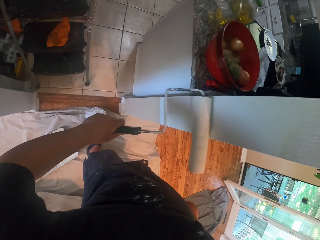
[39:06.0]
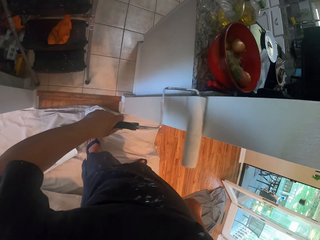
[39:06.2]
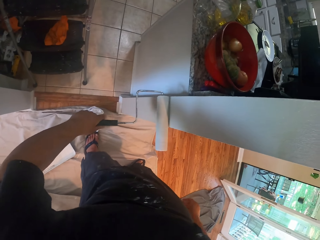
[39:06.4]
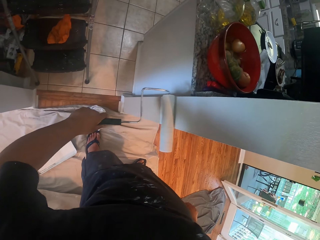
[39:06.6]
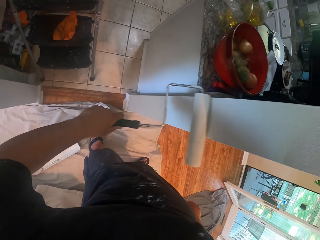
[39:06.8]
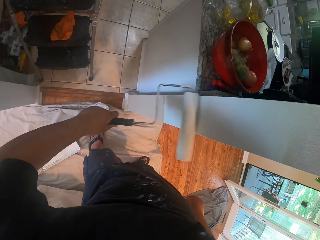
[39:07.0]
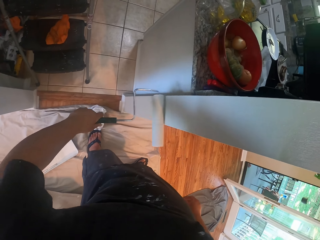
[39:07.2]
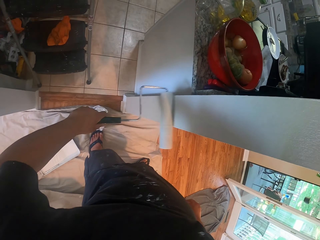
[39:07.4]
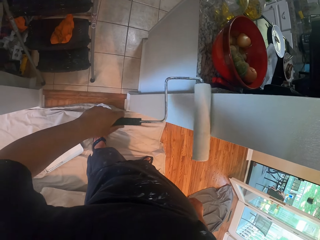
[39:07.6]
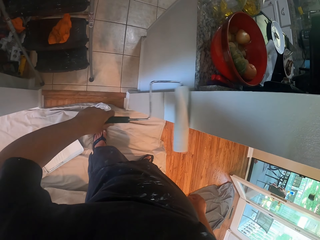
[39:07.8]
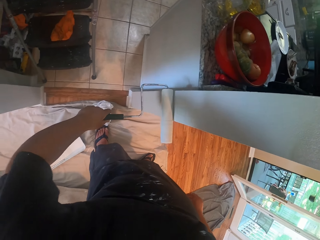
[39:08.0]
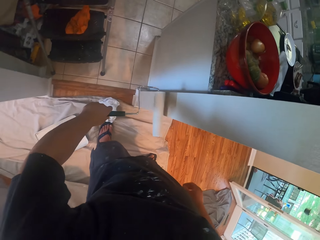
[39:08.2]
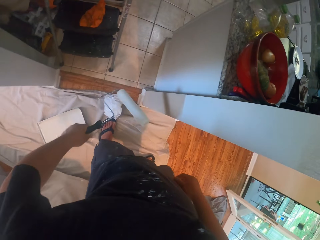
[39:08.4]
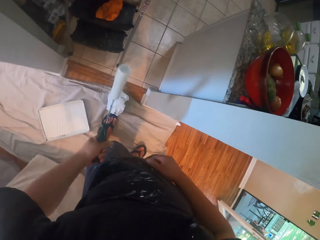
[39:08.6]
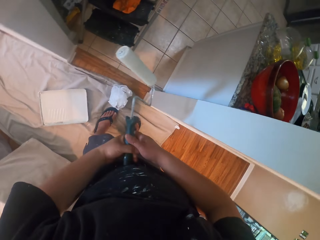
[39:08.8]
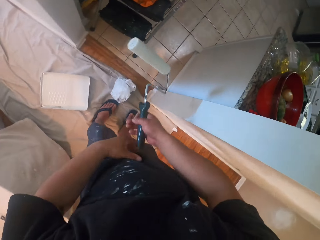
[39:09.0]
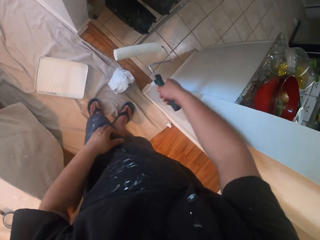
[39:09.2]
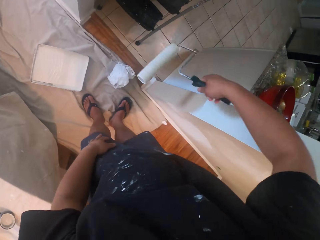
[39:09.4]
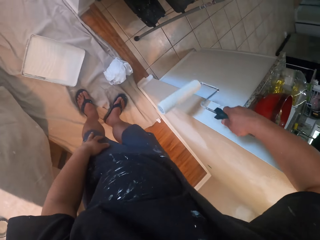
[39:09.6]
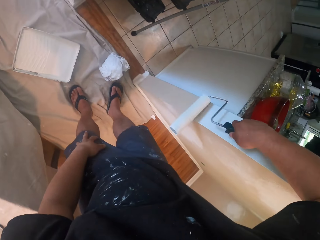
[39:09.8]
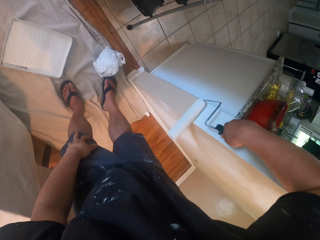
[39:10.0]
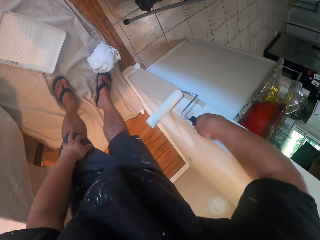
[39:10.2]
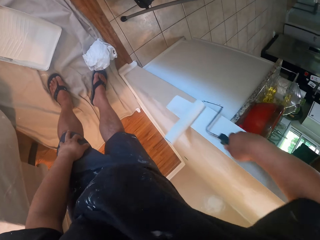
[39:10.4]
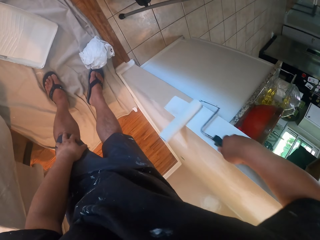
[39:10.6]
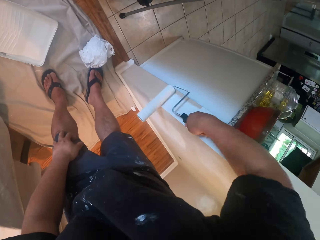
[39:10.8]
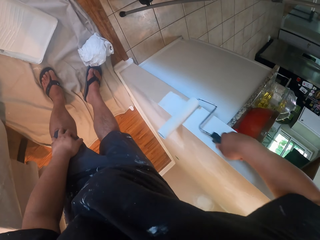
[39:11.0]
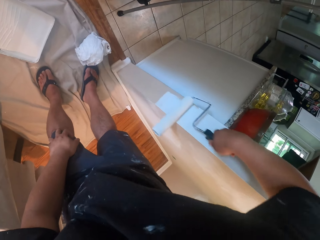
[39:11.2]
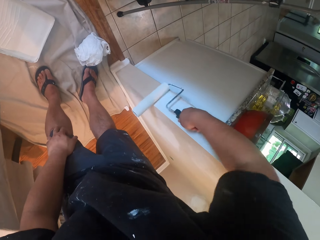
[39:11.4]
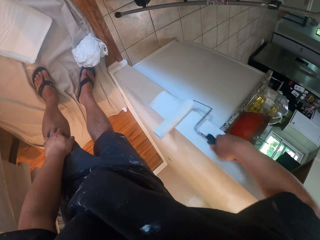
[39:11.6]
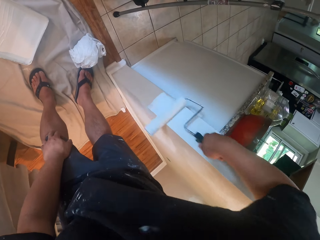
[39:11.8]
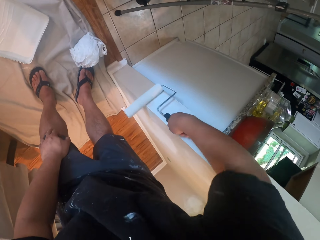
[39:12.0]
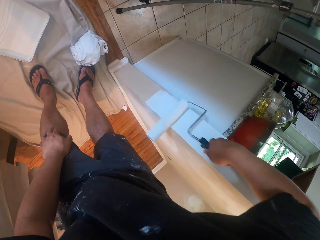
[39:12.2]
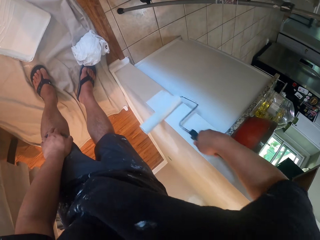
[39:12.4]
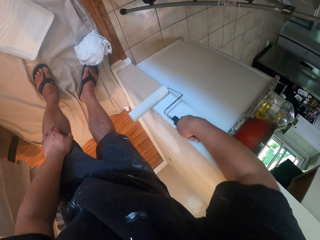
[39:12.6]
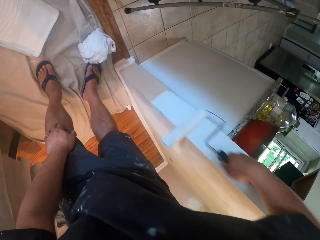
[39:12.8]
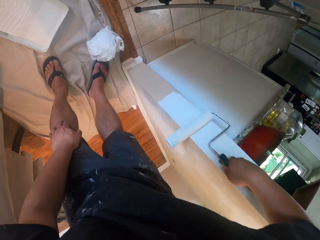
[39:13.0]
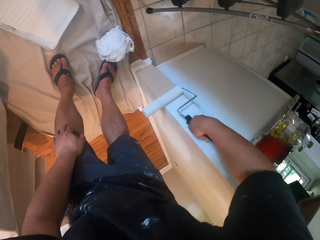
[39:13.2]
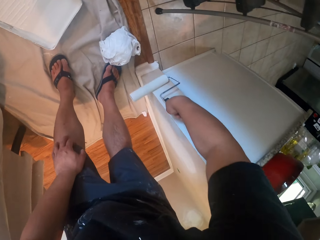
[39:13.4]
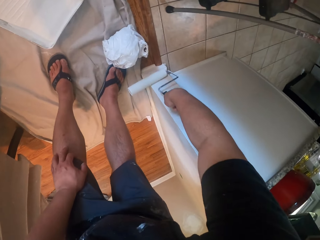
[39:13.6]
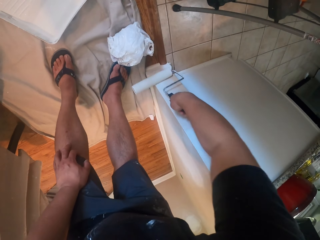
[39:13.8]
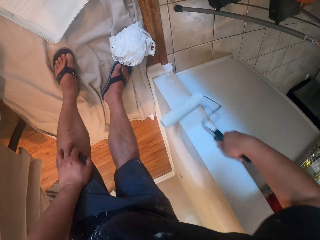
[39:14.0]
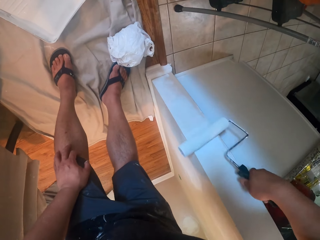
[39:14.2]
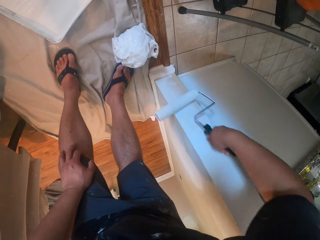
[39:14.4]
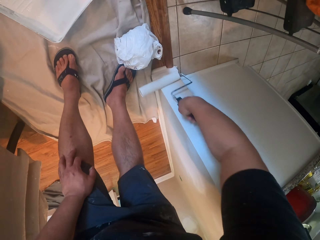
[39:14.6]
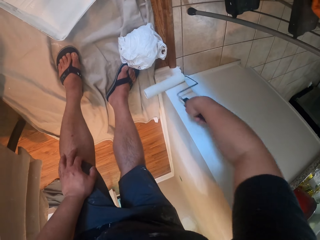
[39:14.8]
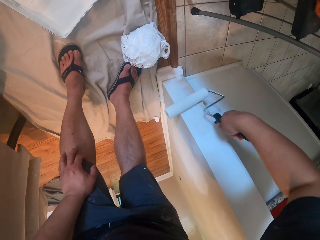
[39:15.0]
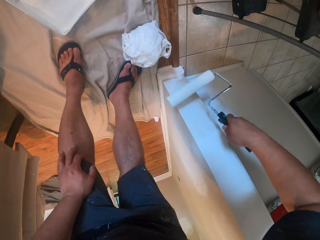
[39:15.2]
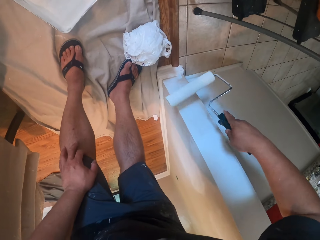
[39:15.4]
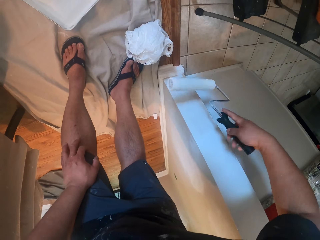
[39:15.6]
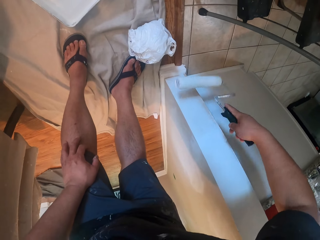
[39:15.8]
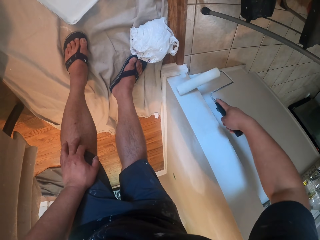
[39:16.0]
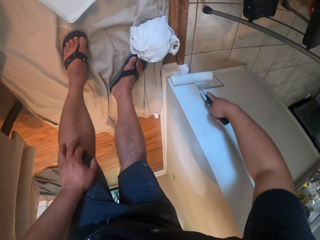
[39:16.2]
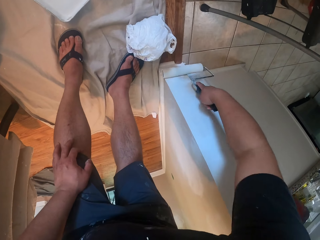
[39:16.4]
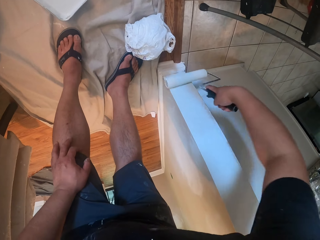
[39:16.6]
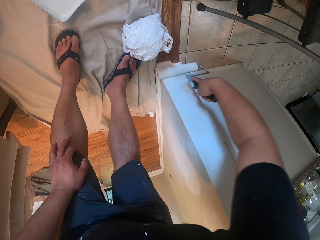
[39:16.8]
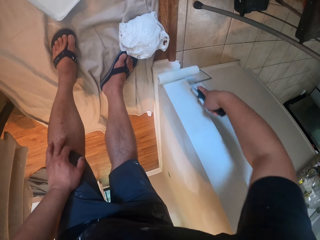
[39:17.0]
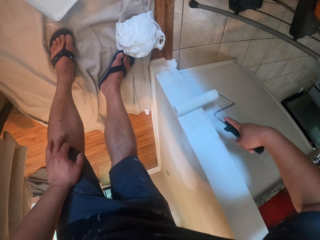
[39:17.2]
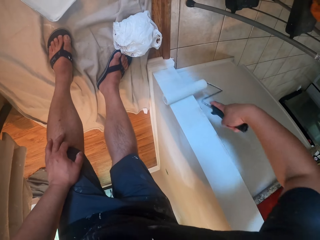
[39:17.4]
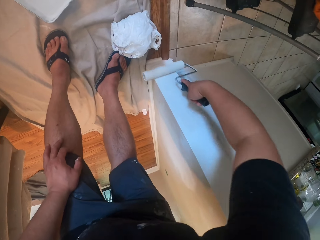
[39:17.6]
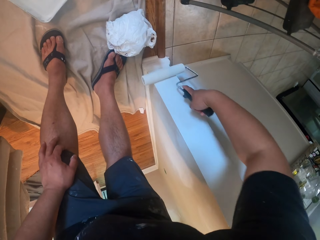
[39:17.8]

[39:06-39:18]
The camera wearer passes the roller brush from his left hand to his right hand. He paints the wall with the roller brush in his right hand.

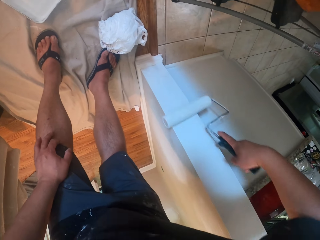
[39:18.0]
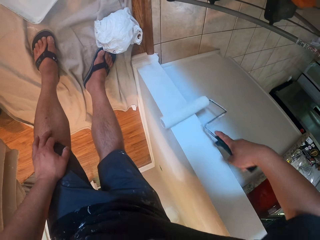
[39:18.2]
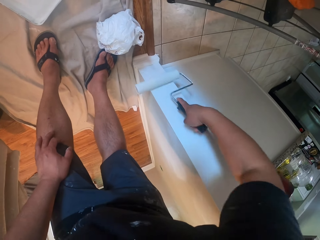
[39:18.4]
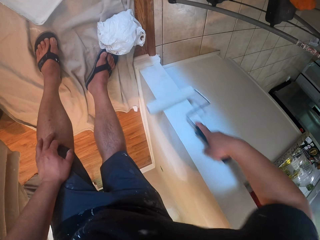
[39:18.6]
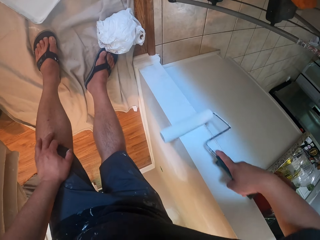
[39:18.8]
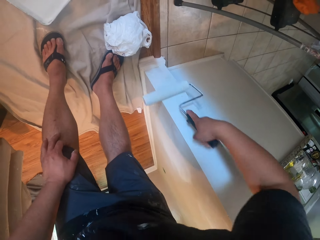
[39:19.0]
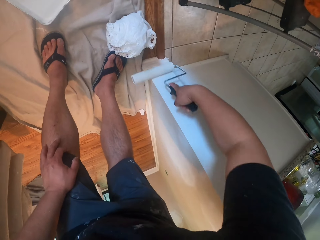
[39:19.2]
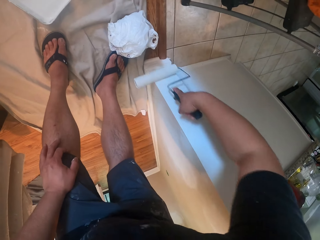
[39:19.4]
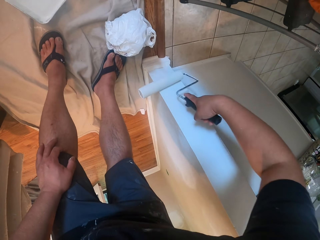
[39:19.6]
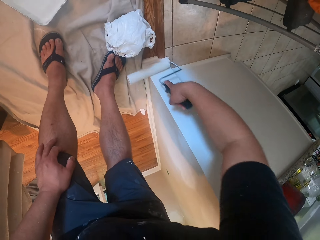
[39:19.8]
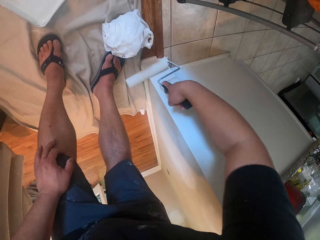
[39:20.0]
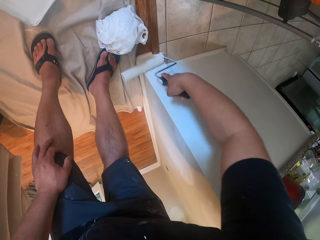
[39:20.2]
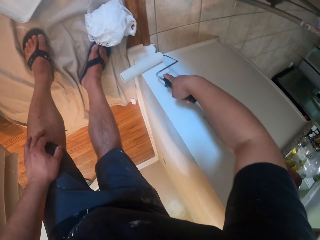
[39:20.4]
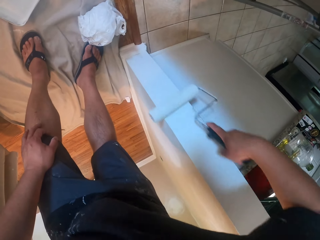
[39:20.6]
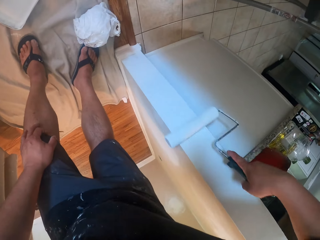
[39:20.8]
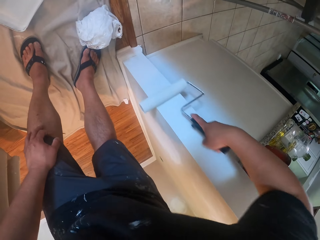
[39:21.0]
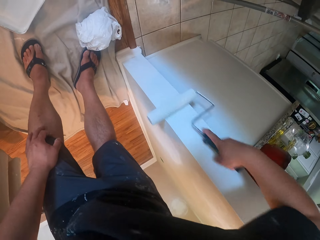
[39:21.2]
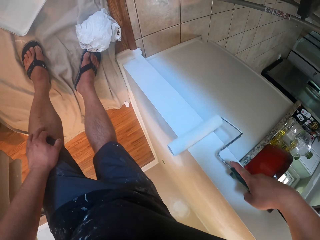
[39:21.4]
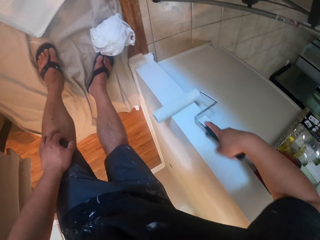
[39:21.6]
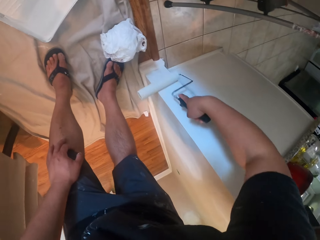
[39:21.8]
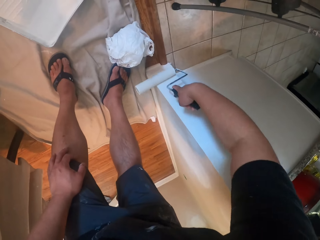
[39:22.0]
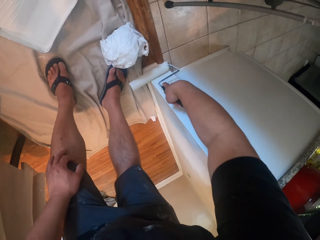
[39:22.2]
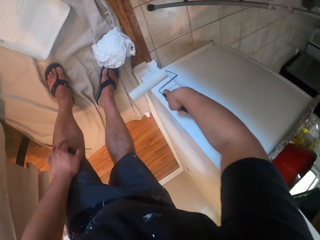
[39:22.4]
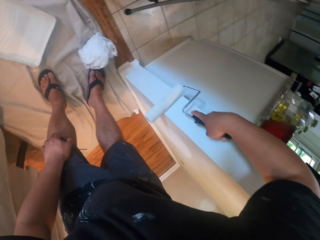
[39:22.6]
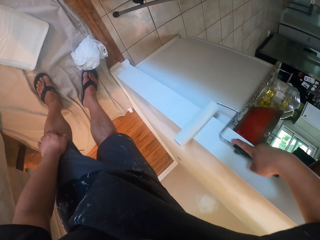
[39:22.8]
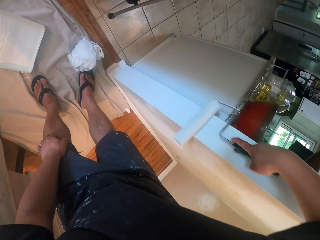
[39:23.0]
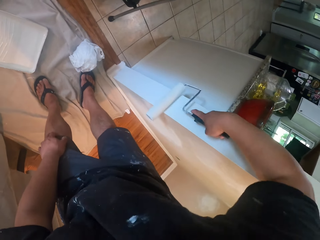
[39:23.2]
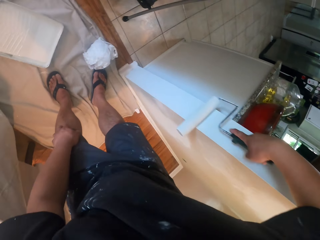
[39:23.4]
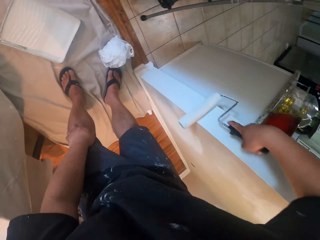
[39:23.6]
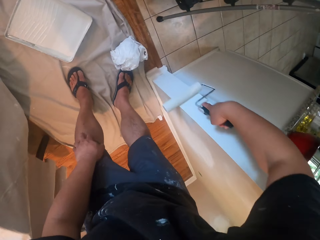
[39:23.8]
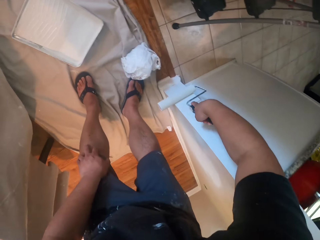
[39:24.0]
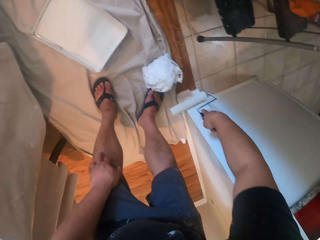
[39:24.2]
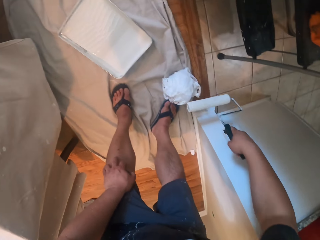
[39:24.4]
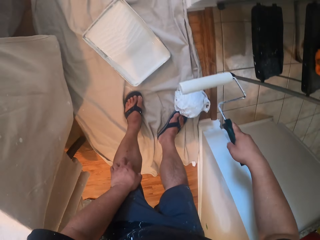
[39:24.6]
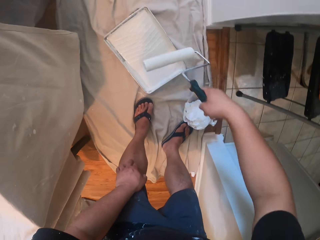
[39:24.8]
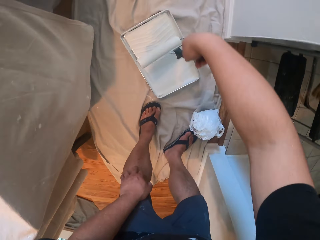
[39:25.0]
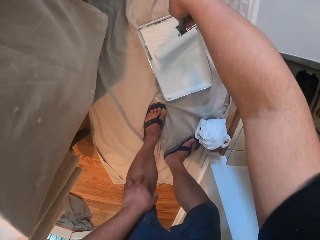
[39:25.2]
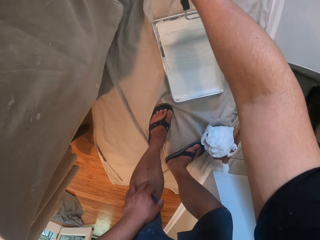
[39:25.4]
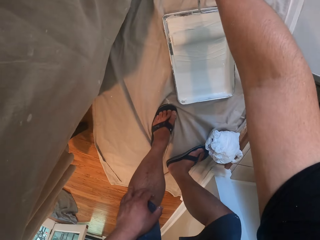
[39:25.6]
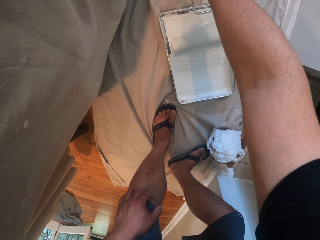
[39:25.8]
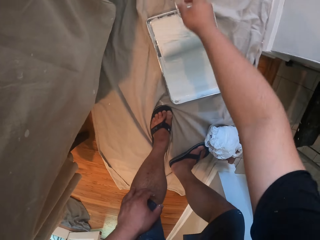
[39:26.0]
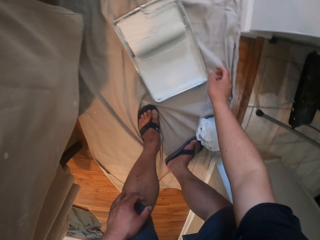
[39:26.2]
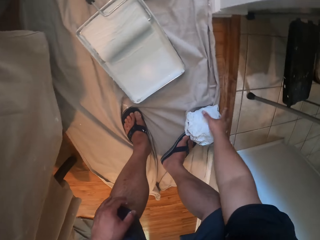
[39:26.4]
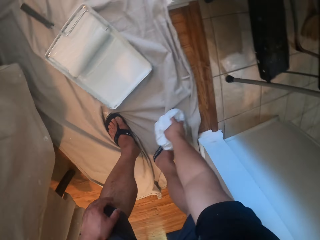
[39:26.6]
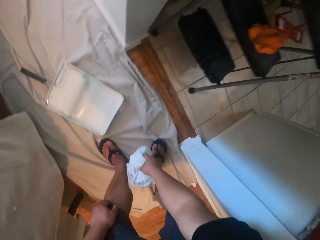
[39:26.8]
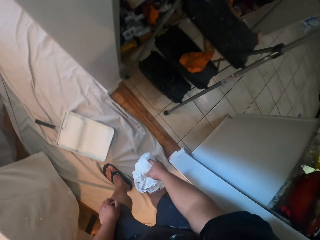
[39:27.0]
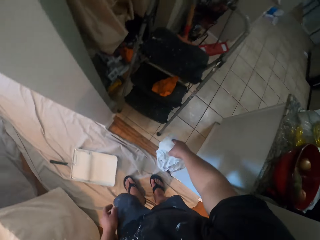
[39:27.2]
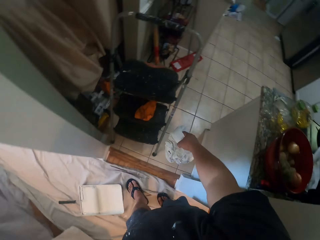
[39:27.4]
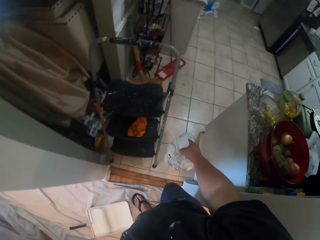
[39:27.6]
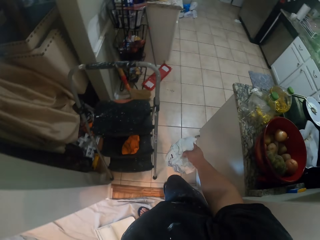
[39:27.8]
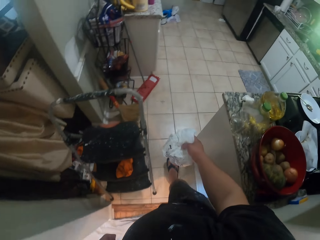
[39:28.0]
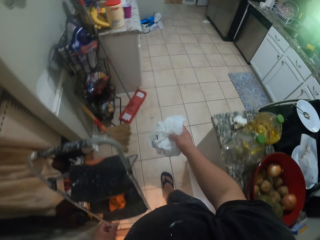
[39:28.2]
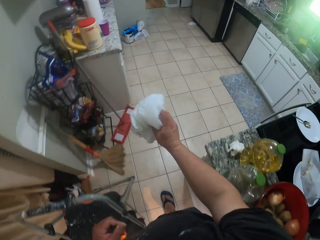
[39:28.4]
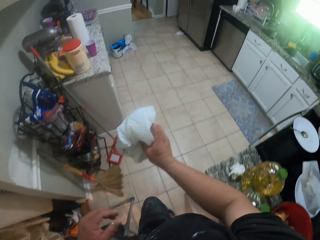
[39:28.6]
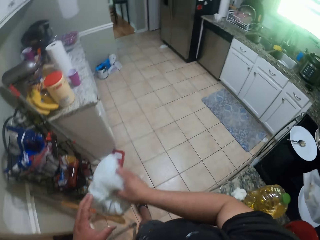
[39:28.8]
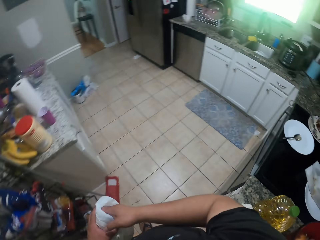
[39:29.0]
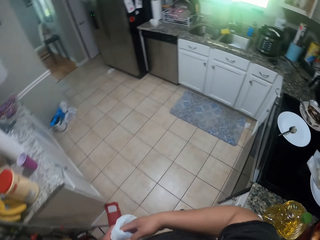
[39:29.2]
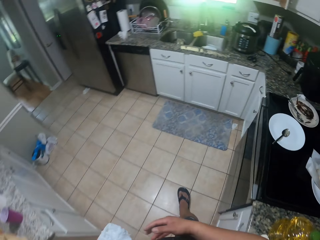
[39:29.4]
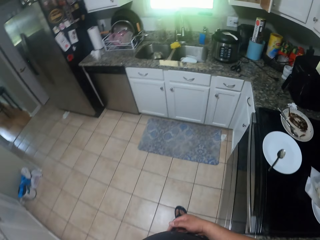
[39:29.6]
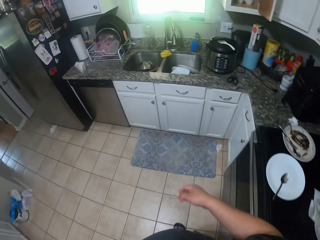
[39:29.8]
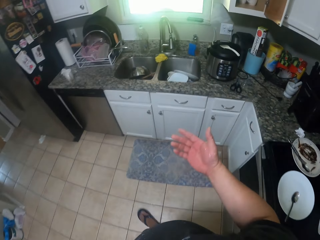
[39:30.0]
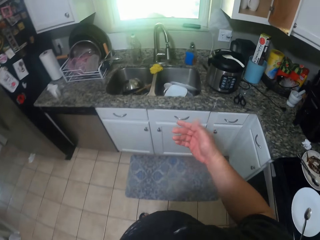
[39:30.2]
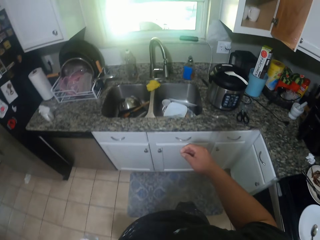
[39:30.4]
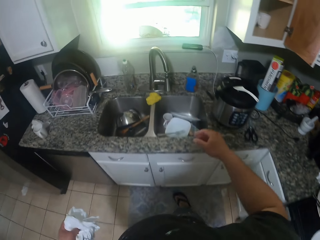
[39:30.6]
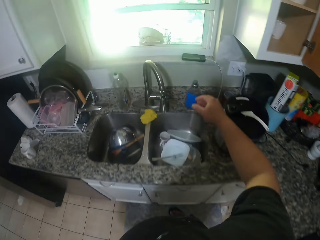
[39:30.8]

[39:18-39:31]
The camera wearer drops the roller brush in the paint can. He picks up a piece of cloth or paper bag from the floor. He walks to a kitchen. He places the paper bag on his left hand. He walks towards the sink.
